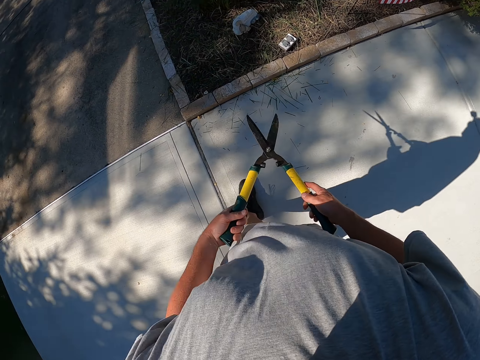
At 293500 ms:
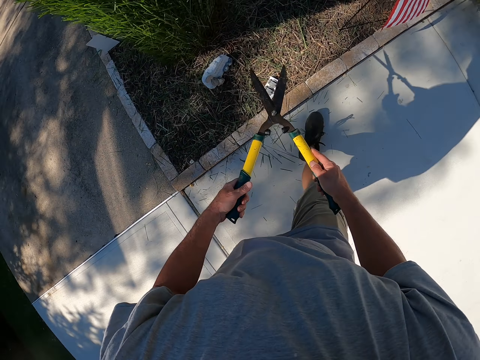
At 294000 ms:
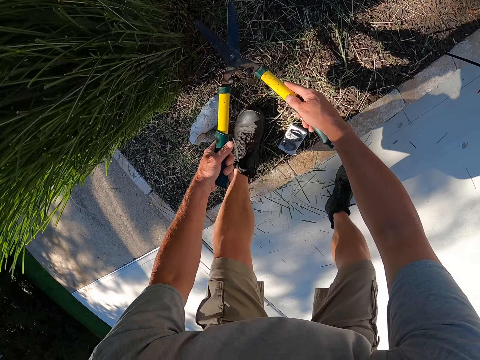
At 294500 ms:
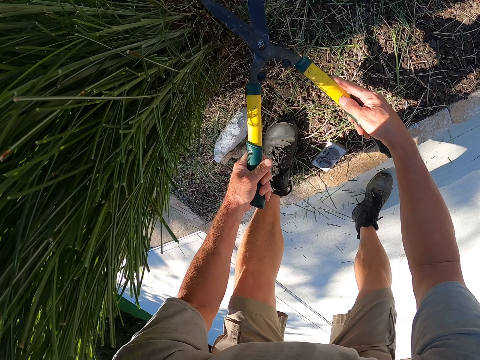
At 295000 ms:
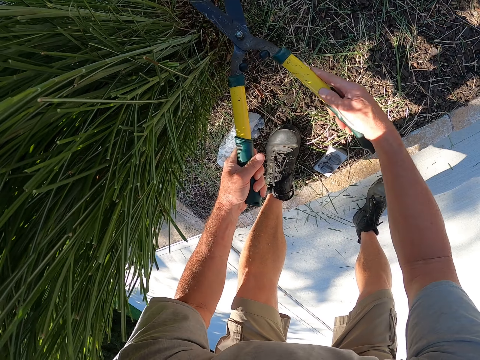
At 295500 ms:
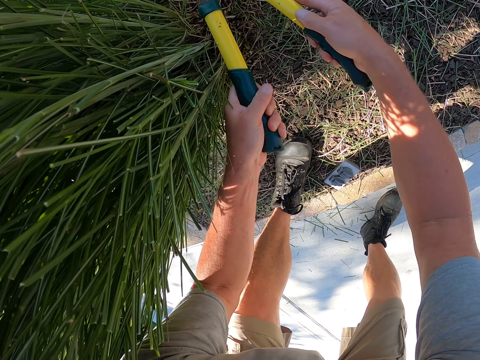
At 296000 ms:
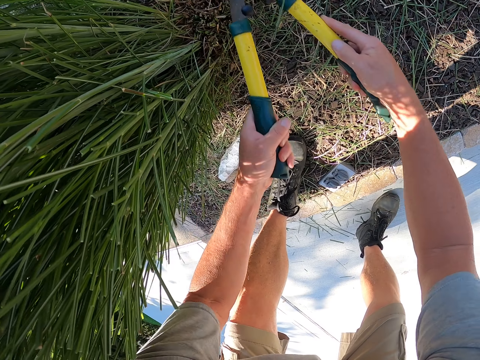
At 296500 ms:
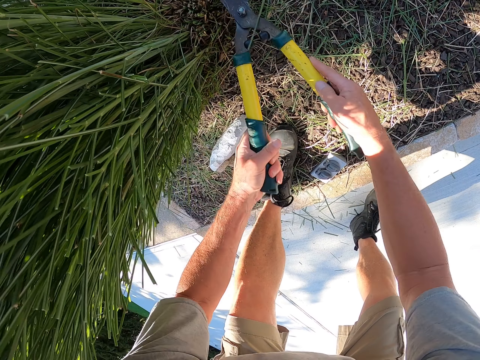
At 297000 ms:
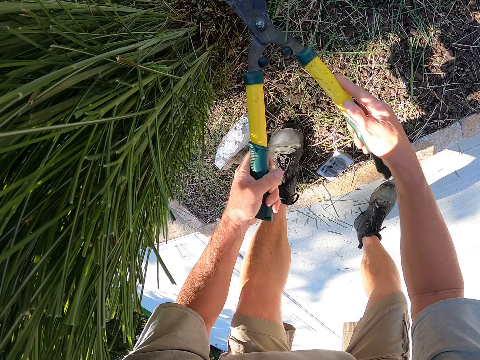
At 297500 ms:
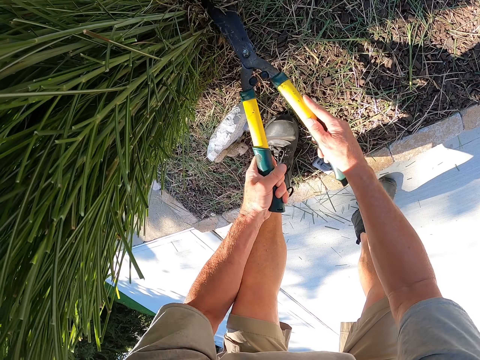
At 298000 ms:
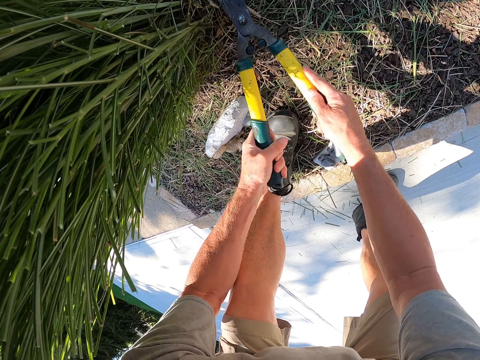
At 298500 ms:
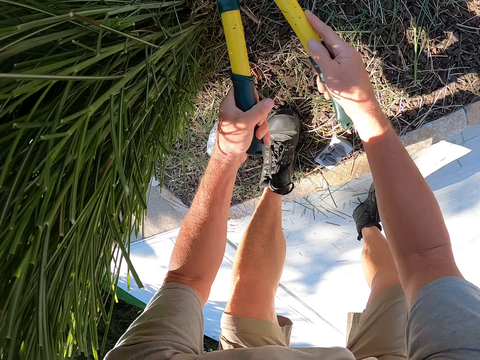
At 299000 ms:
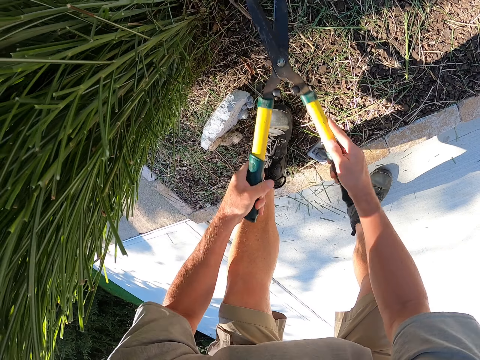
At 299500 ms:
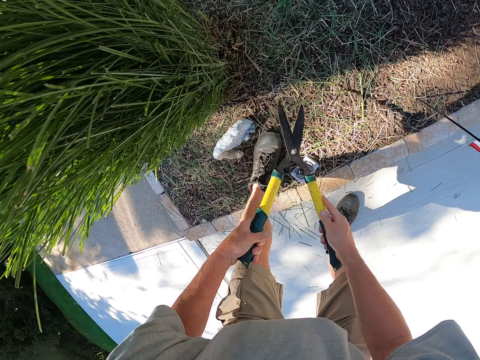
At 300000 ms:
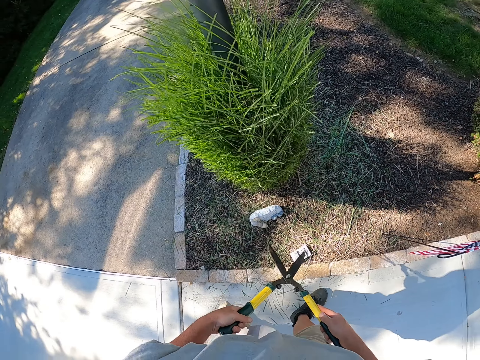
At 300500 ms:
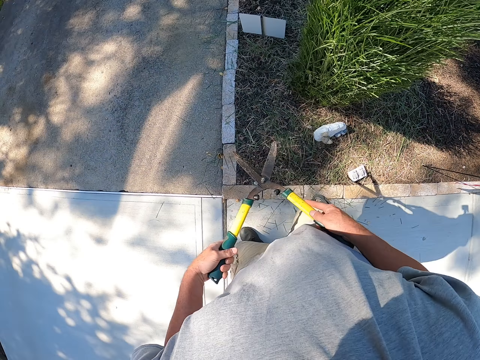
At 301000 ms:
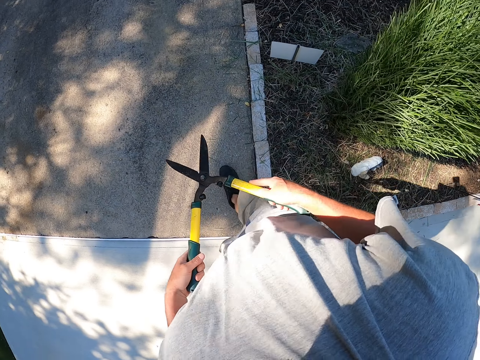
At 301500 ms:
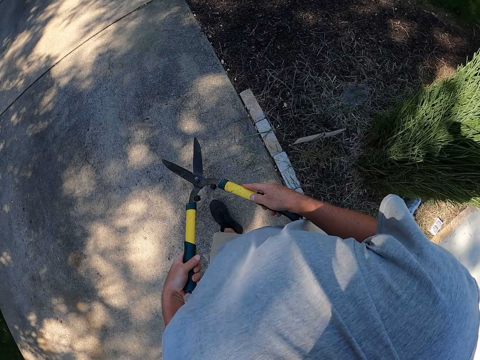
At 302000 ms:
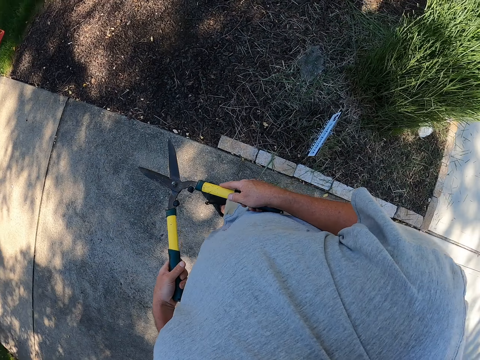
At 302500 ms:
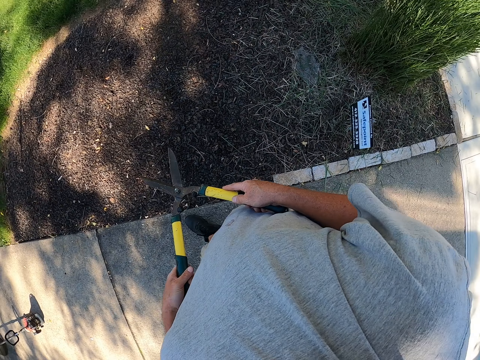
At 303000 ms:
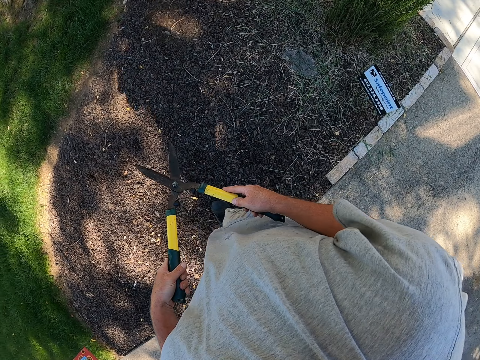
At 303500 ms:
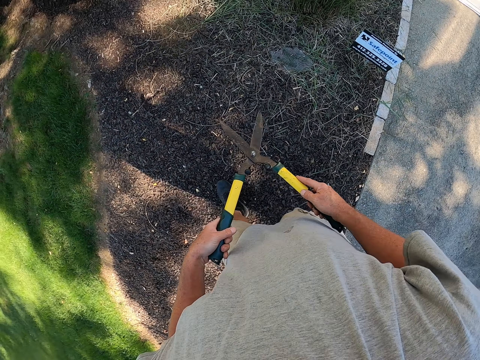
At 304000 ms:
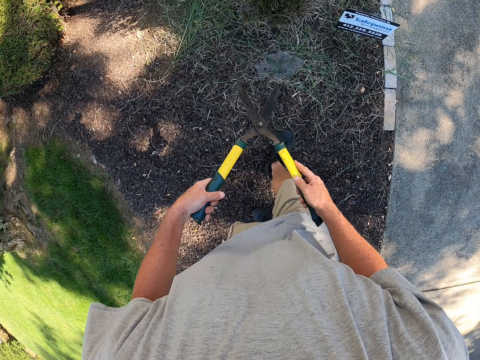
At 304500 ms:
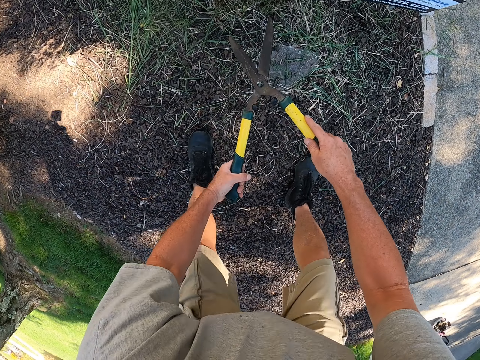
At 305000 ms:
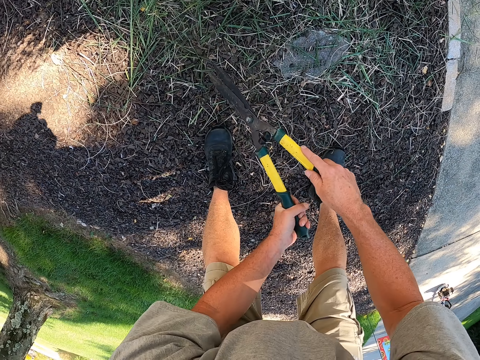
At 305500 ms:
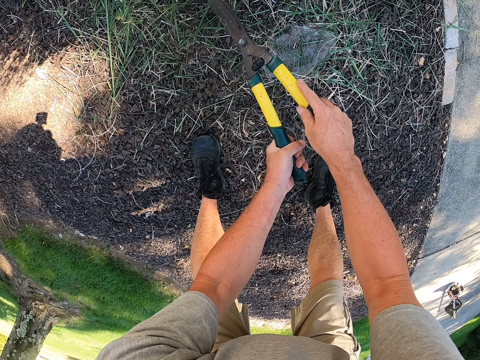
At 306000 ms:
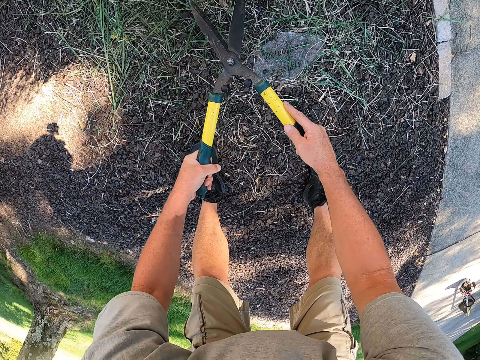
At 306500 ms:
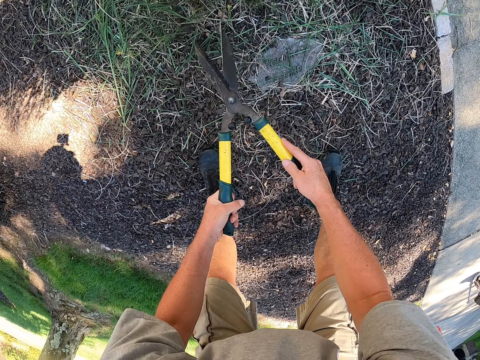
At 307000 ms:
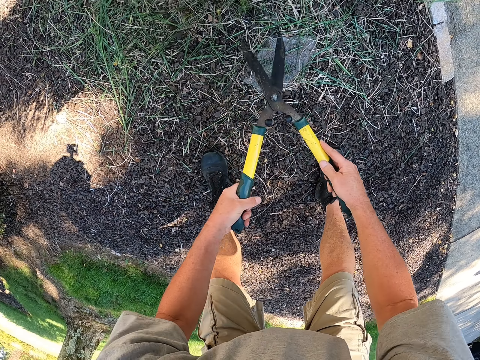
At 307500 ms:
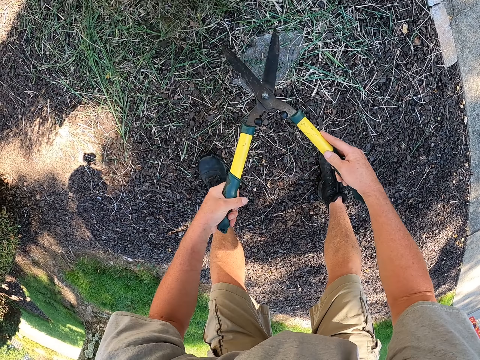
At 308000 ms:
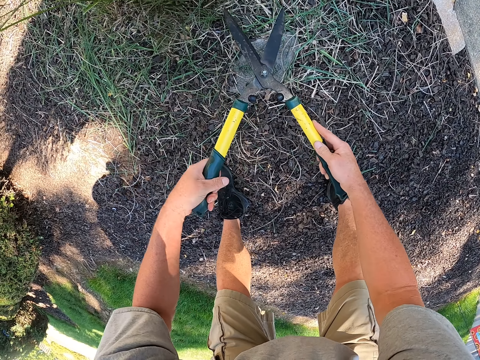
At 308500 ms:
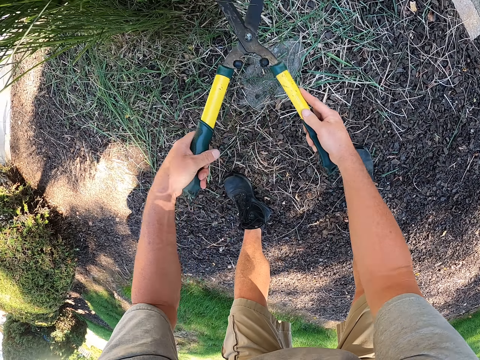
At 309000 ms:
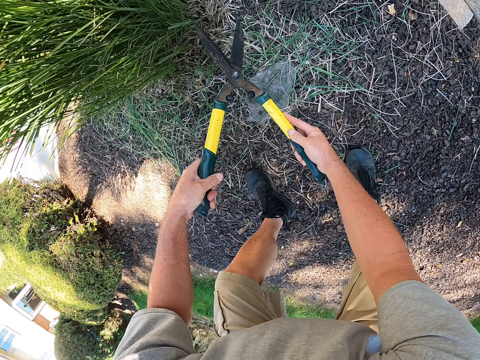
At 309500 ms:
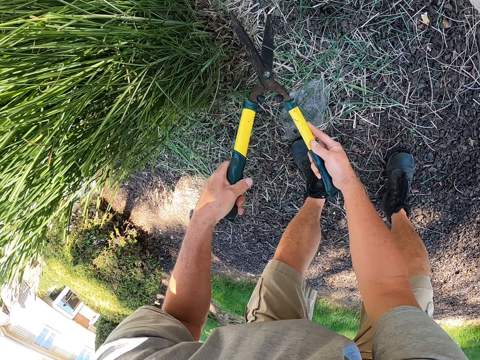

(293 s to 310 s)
The camera wearer walks around the garden. They prune a garden tree. They walk around the garden. They prune the garden tree.

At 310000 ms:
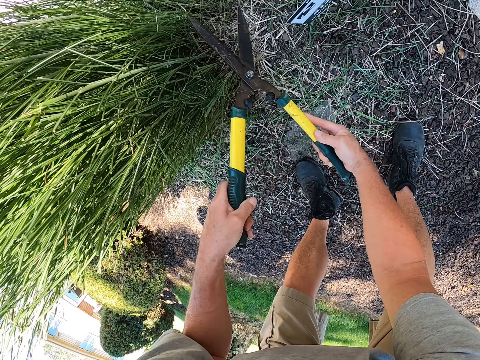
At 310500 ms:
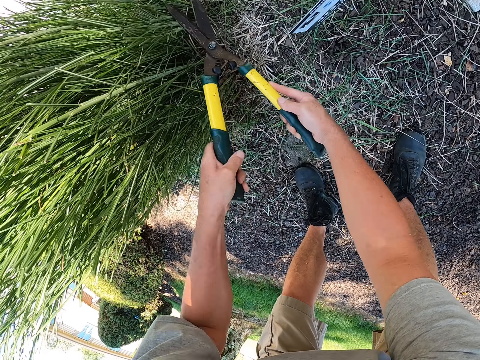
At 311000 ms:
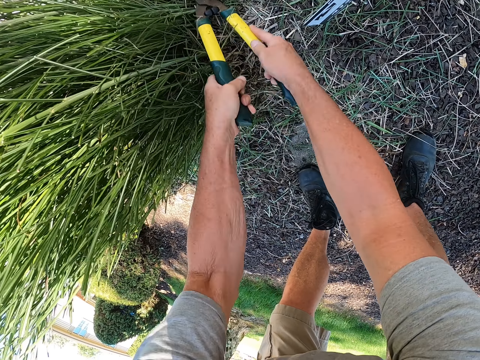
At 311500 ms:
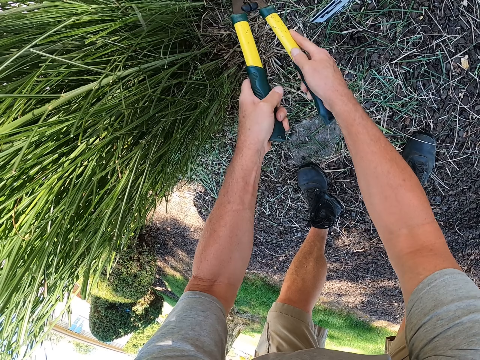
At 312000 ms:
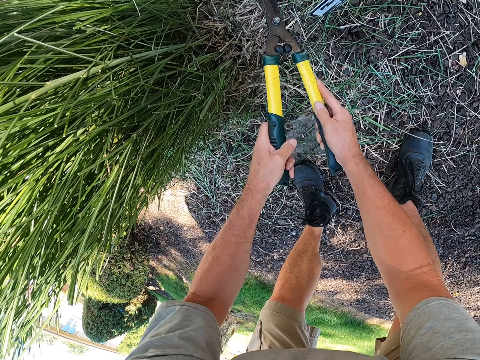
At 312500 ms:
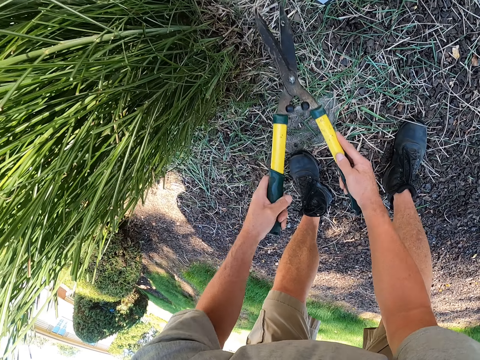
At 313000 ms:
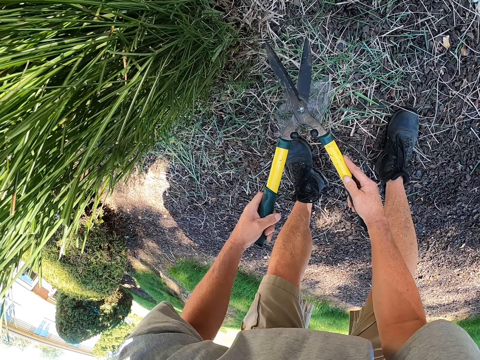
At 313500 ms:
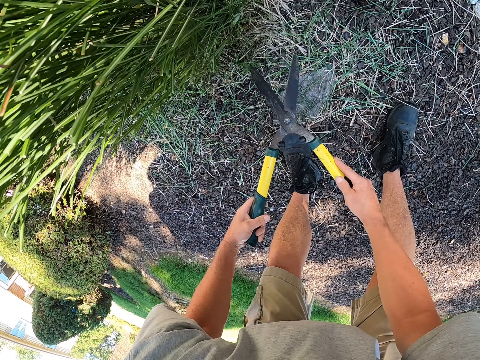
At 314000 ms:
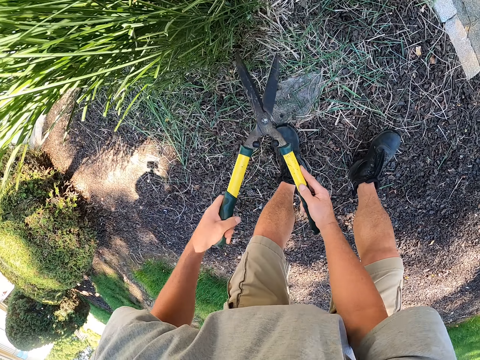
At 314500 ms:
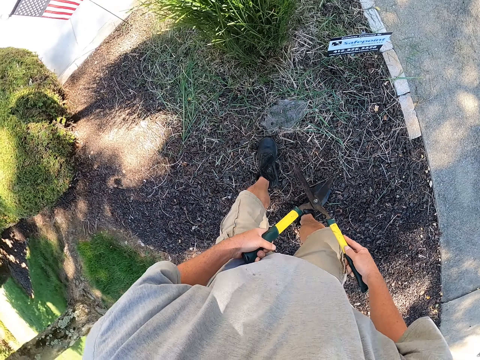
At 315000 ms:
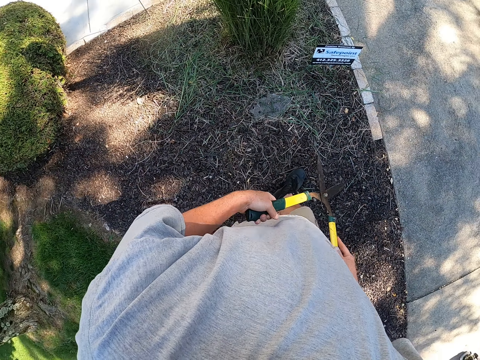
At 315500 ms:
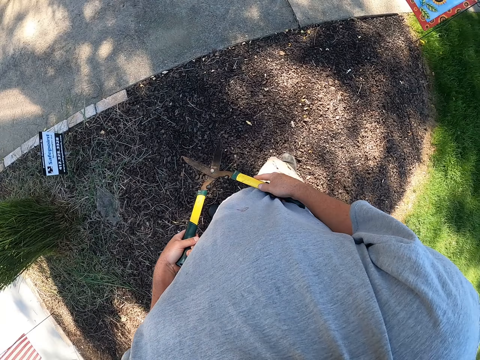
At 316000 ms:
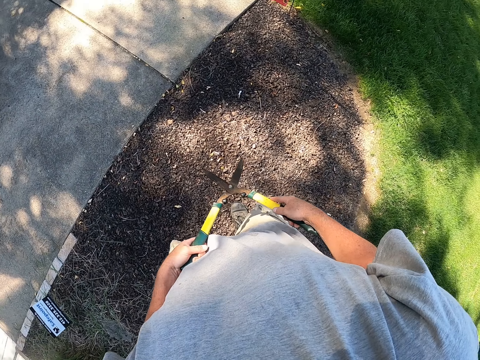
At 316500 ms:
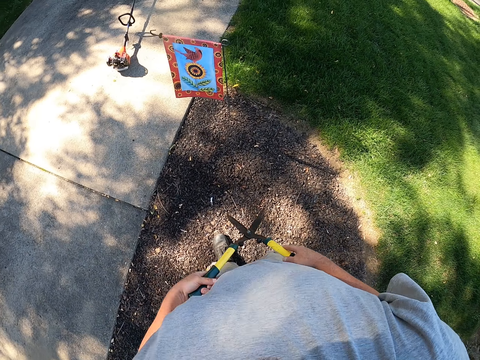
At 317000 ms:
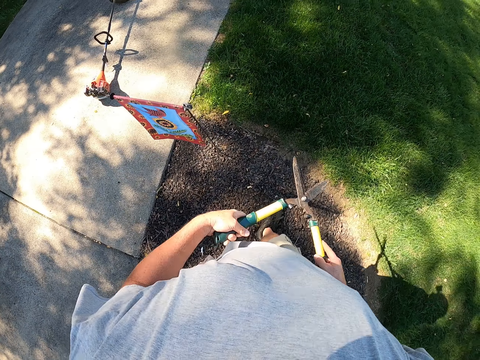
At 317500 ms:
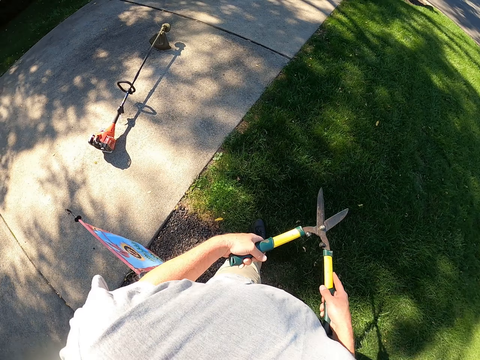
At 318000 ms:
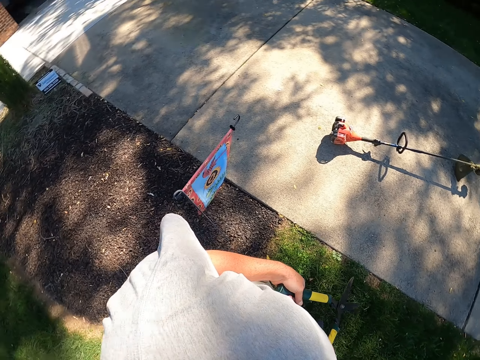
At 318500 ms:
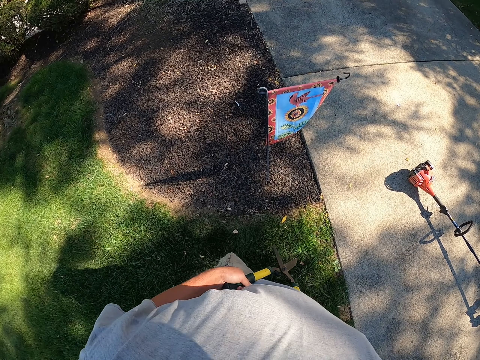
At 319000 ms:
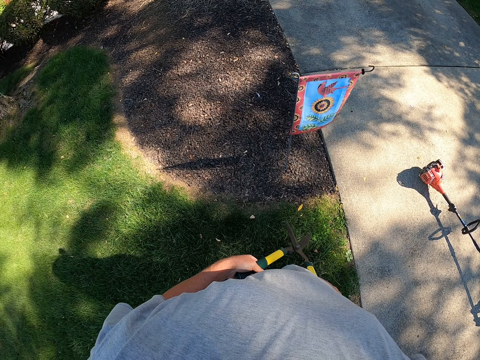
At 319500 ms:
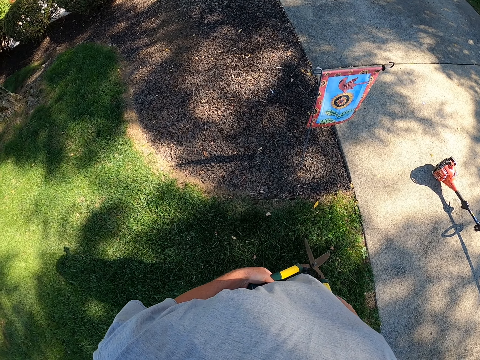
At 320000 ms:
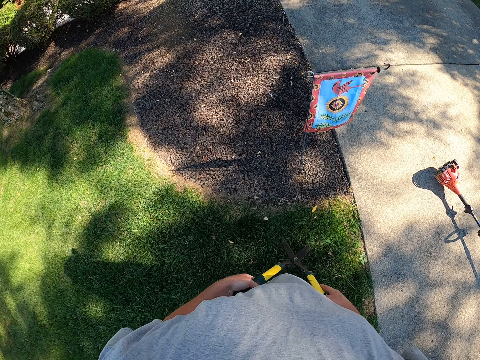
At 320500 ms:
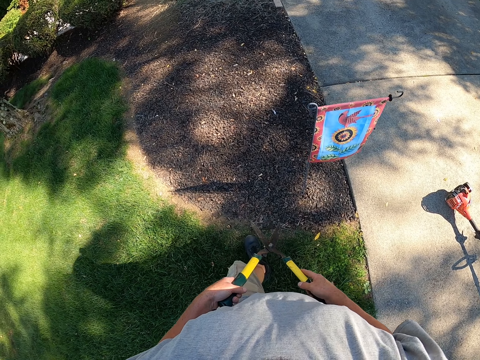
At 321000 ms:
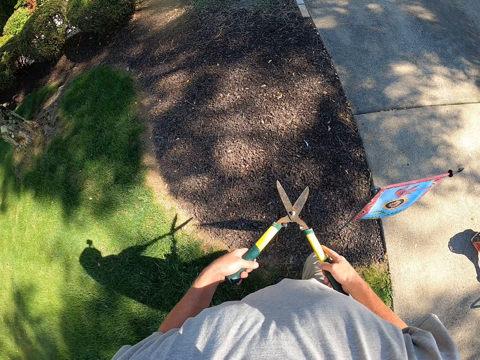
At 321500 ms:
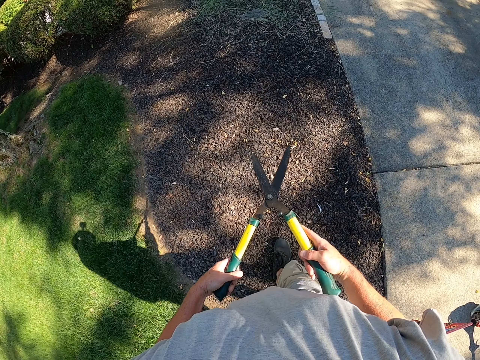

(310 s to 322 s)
The camera wearer turns around. They walk around the garden. They turn around.
